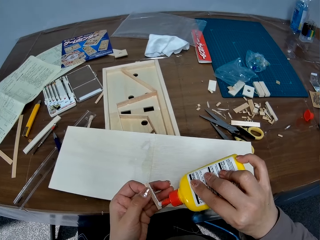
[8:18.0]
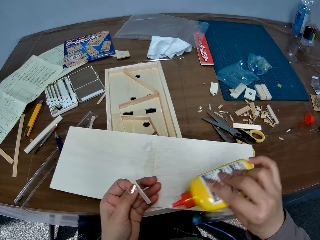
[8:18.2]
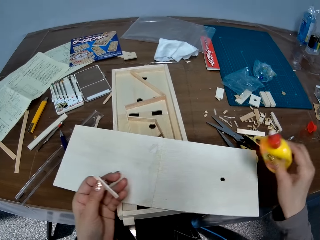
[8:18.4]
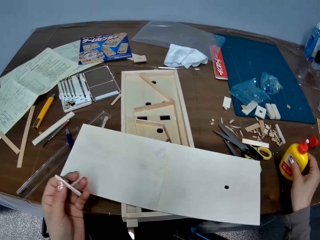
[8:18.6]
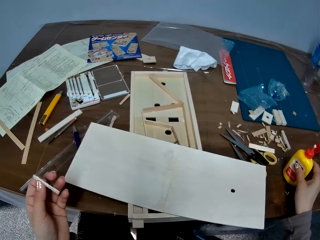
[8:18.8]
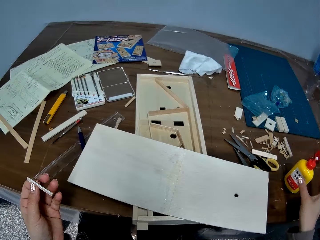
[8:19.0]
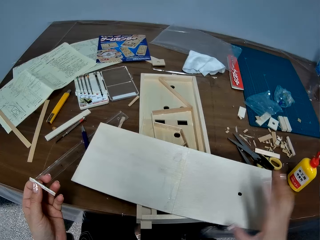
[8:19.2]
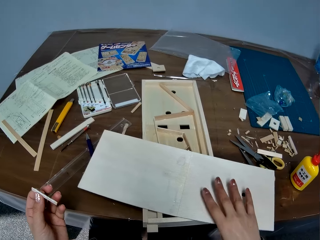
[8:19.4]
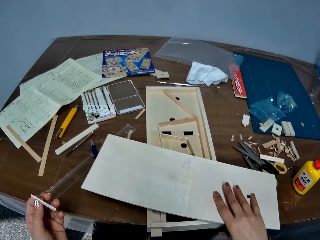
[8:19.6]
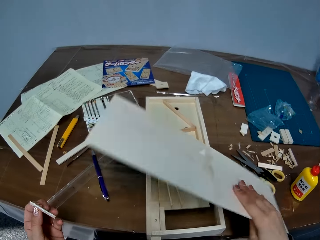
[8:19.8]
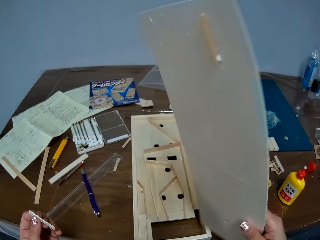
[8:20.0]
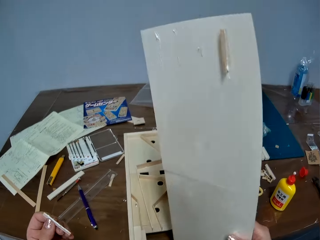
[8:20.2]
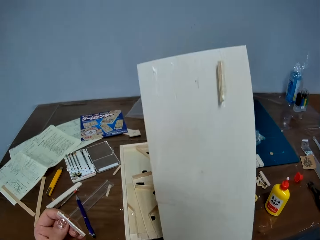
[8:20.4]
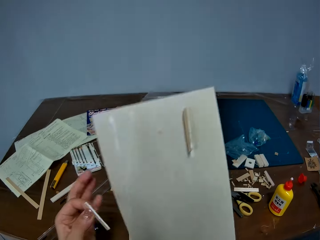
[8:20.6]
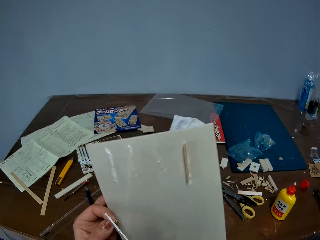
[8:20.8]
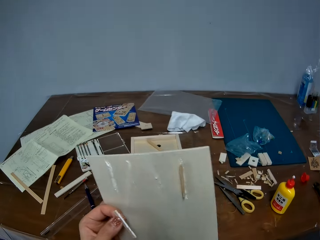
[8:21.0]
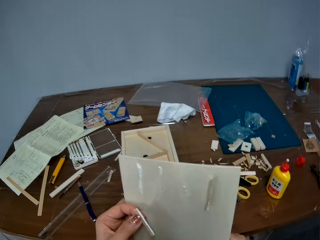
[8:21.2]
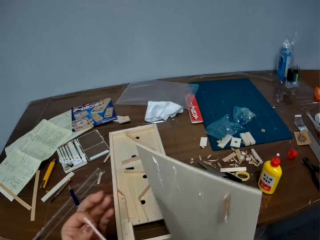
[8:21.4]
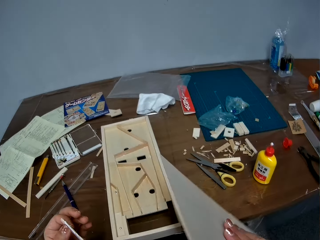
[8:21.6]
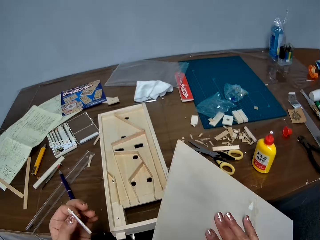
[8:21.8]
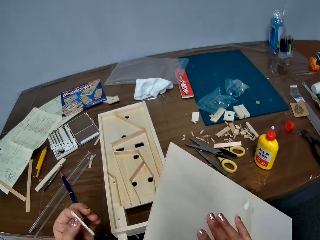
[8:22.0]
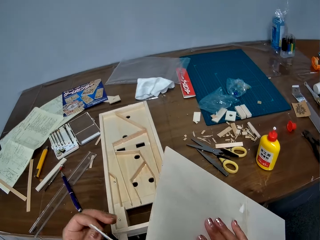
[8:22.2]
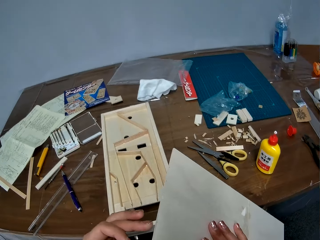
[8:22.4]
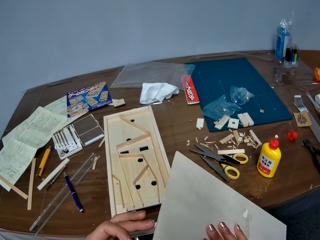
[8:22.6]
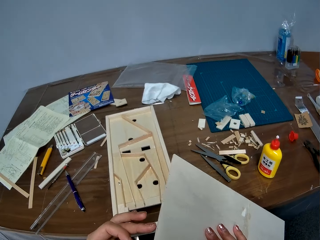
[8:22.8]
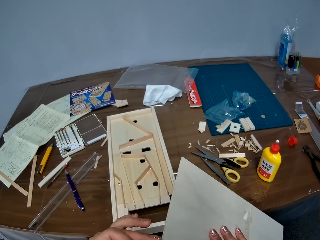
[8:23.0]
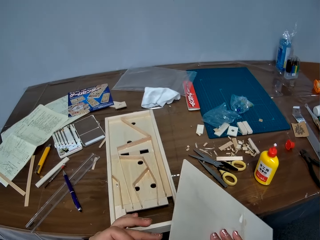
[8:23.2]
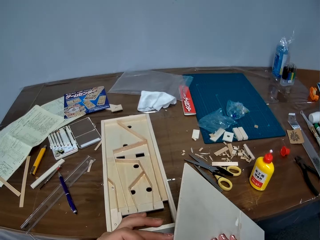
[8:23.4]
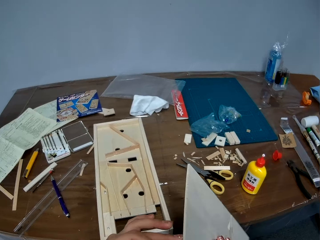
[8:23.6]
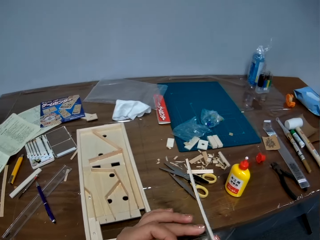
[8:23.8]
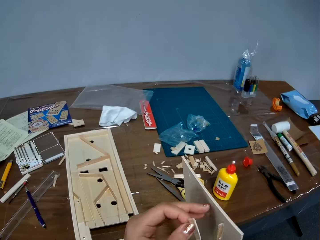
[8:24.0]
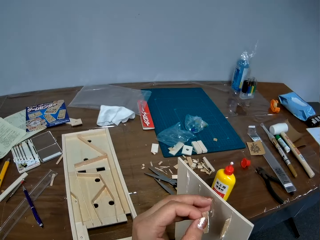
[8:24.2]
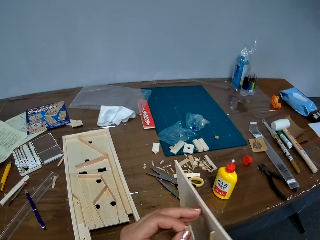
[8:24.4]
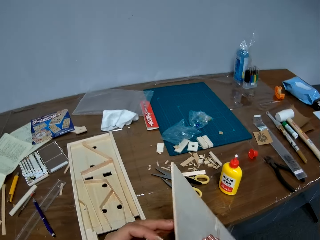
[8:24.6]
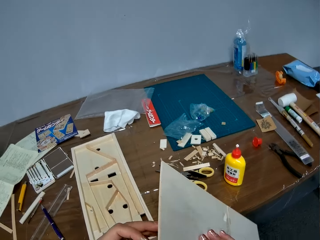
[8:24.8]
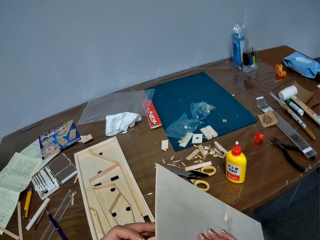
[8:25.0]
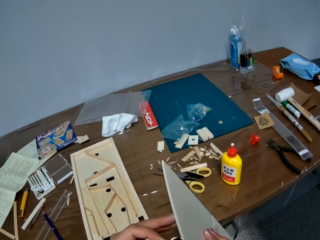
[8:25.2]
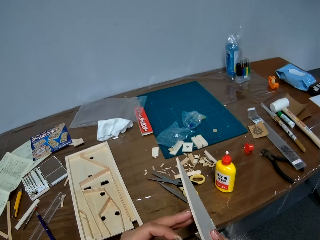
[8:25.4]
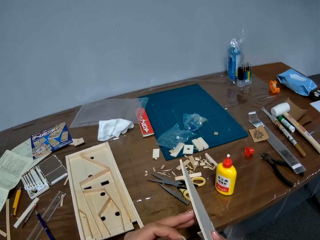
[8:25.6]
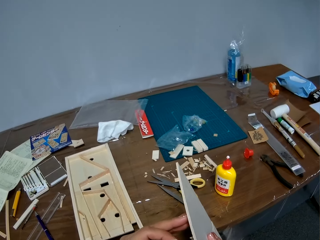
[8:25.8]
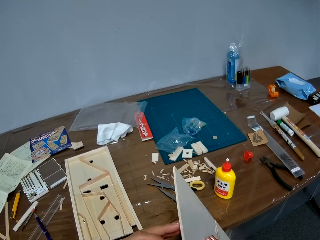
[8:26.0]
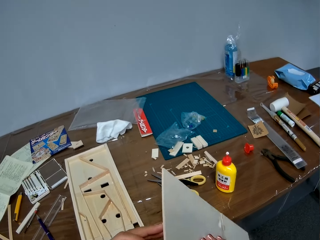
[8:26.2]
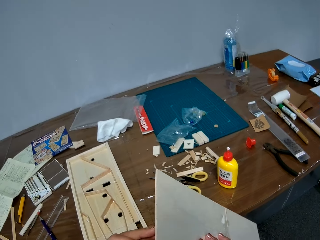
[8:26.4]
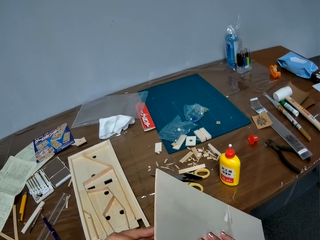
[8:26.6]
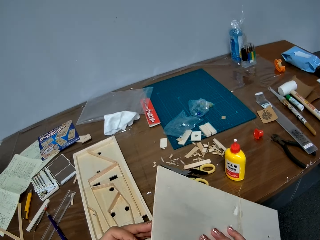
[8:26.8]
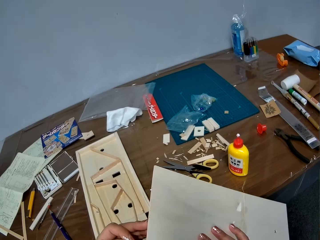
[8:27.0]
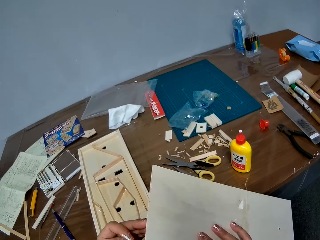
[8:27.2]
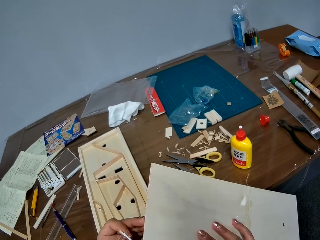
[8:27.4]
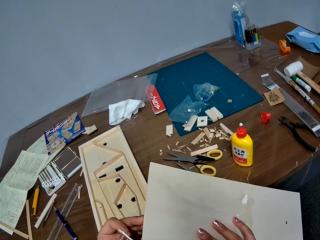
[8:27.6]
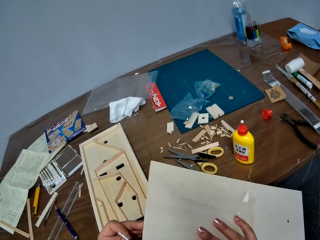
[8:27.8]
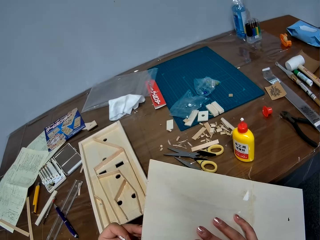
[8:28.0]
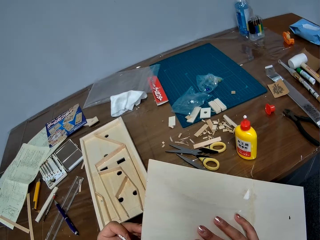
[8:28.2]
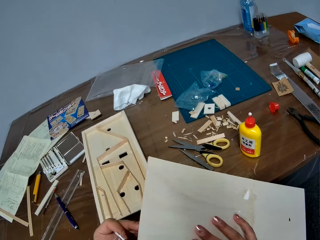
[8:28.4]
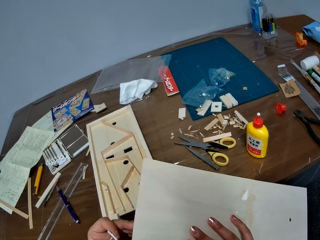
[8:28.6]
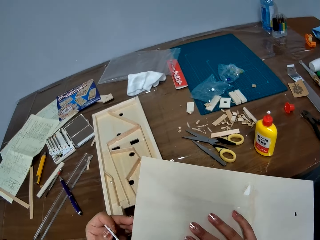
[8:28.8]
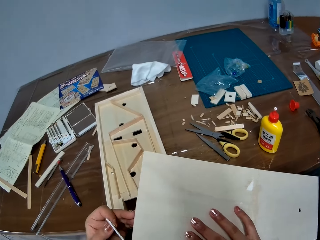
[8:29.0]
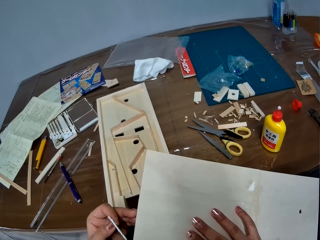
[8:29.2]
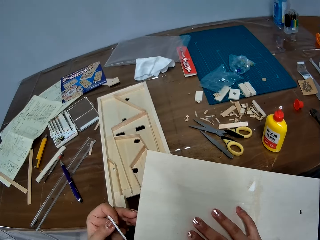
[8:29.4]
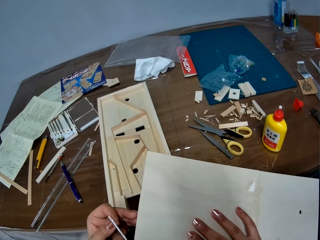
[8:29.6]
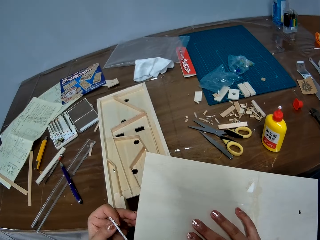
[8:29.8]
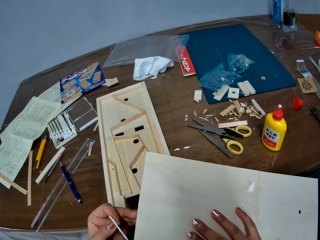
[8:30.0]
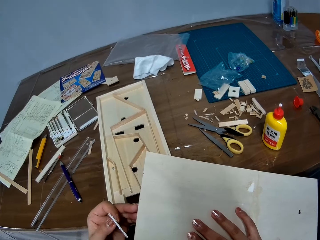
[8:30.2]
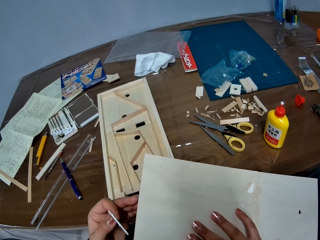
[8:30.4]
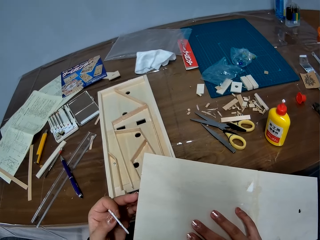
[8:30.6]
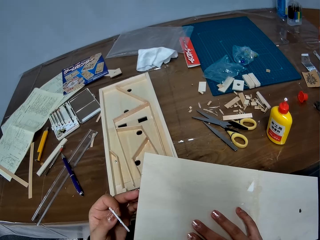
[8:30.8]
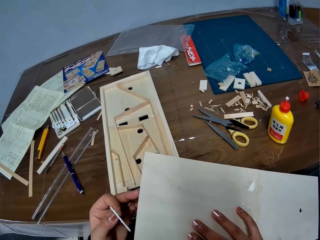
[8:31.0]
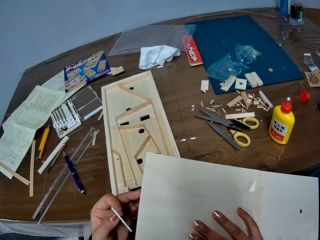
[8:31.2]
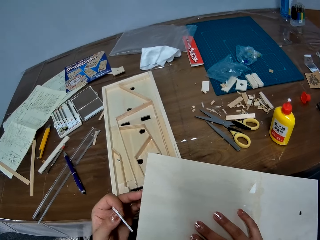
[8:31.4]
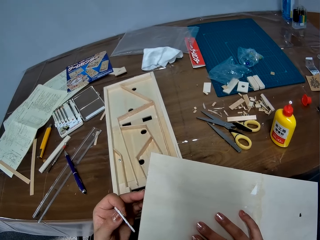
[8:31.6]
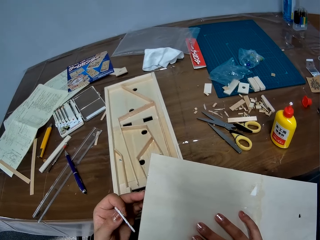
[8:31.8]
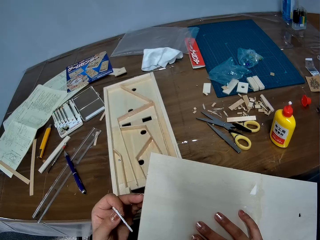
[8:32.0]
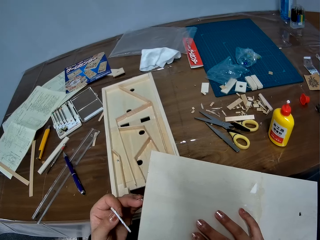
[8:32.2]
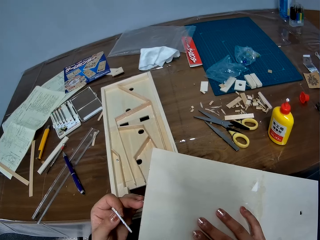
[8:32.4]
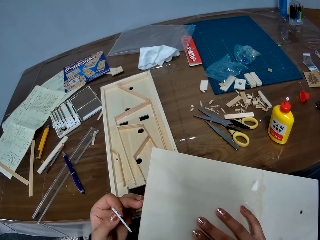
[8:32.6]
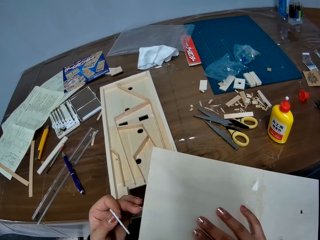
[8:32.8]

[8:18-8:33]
The camera wearer drops the pack of glue on the table. They pick the piece of wood or cardboard from the woodwork. They turn the cardboard. They look at the cardboard. They touch the cardboard.

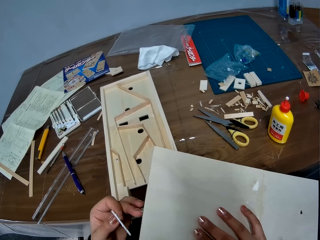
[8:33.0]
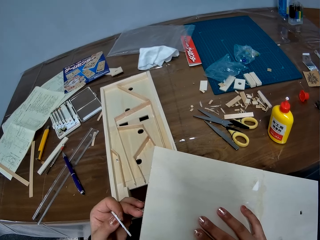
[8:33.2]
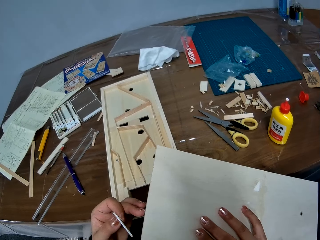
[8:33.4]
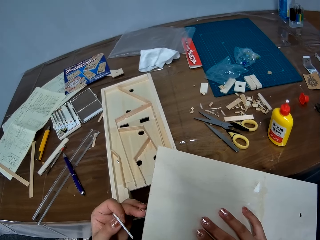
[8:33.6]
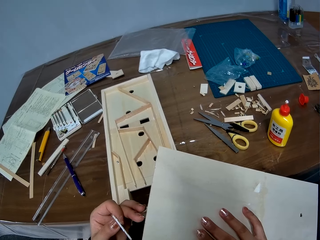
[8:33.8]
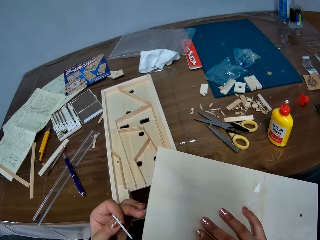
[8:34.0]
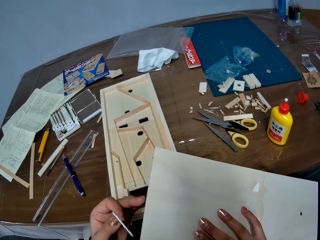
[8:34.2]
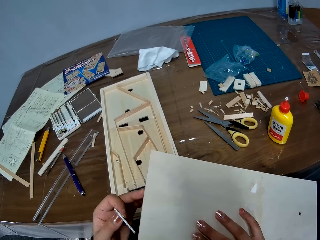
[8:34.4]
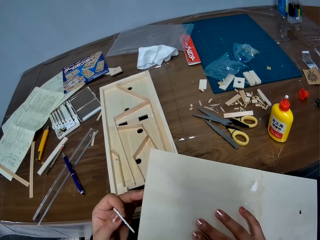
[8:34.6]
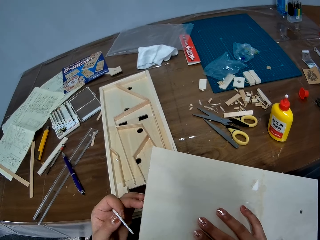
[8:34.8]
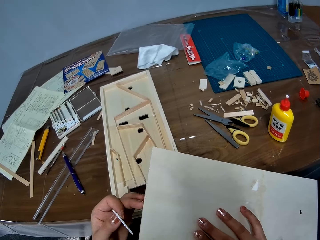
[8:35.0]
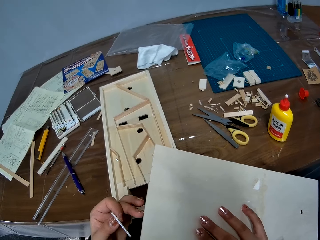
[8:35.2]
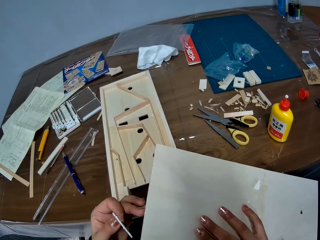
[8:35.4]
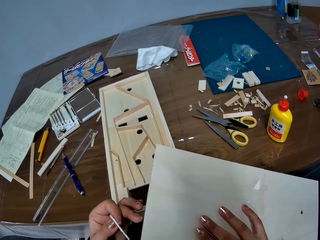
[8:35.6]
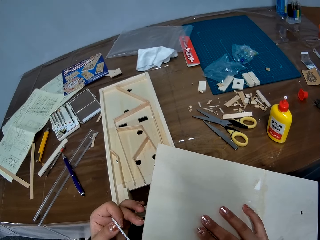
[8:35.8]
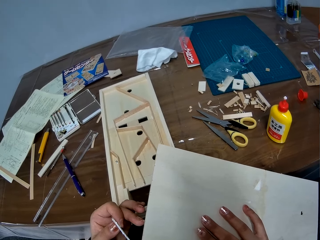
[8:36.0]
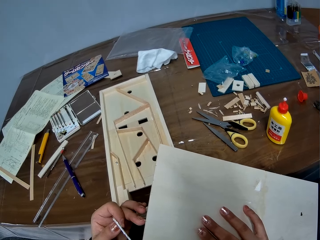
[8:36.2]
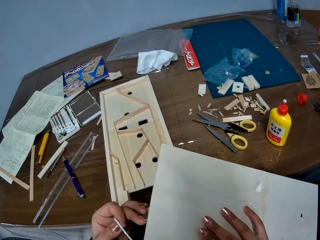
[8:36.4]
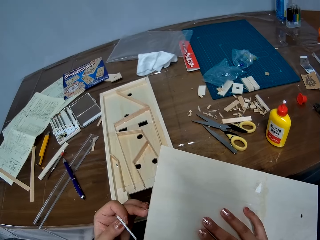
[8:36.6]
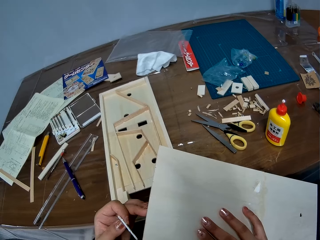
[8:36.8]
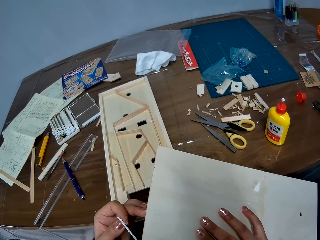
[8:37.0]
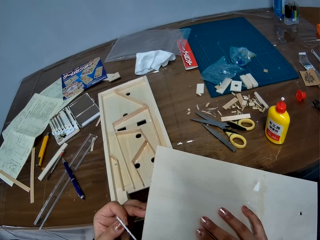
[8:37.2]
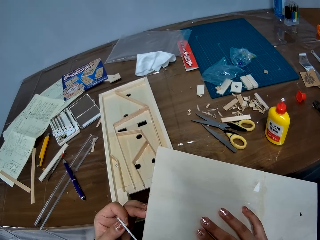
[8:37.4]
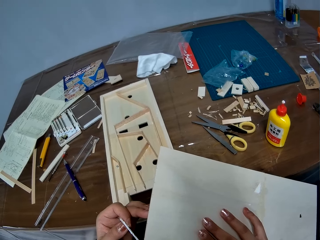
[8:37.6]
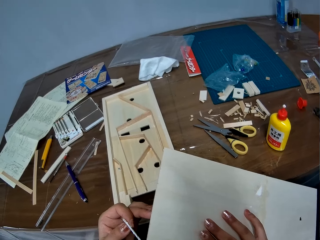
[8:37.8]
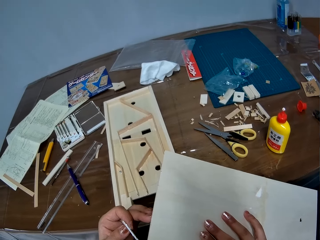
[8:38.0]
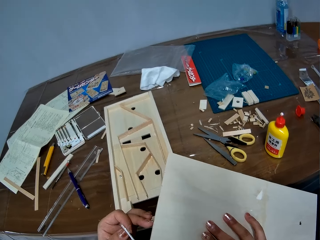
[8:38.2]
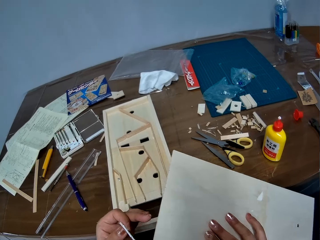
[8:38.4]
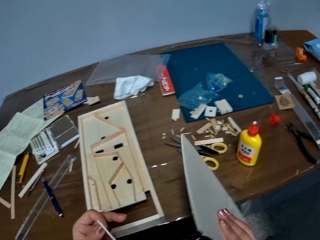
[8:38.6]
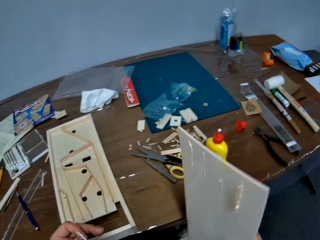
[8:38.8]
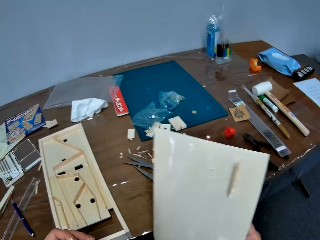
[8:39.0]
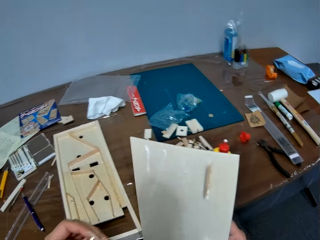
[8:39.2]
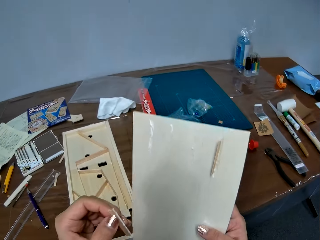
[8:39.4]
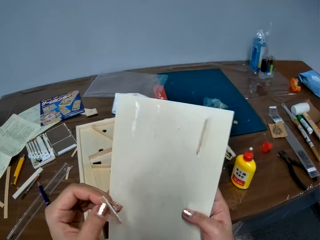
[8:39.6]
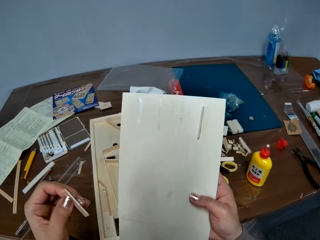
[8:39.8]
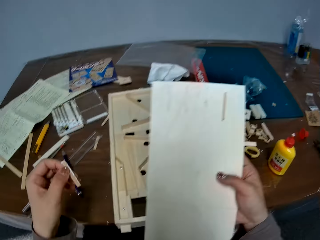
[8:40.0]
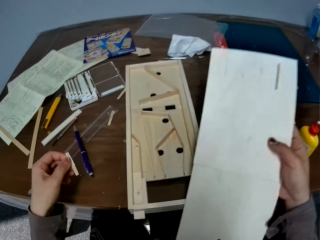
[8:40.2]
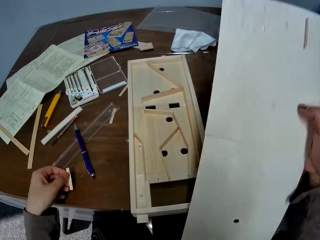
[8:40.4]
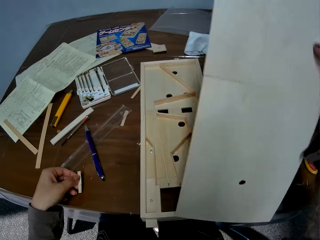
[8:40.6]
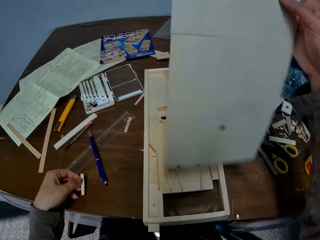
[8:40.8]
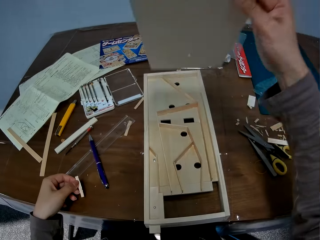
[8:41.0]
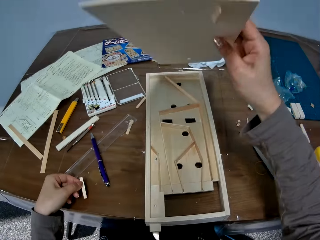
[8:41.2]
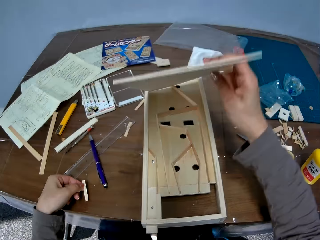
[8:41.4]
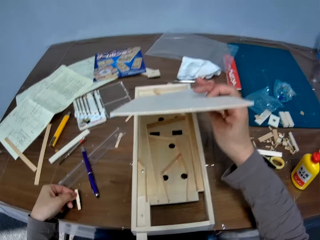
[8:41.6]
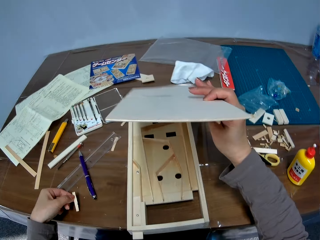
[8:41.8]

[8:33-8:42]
The camera wearer places the piece of wood on the woodwork.
